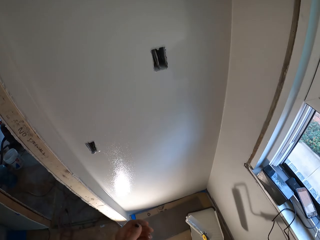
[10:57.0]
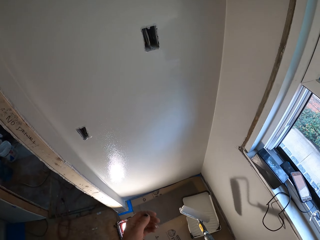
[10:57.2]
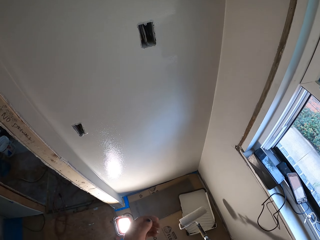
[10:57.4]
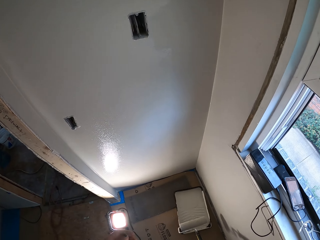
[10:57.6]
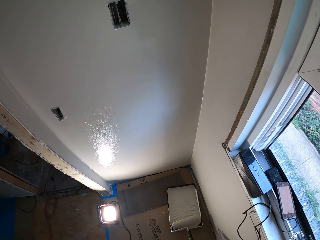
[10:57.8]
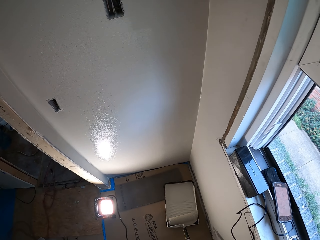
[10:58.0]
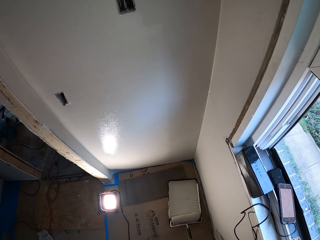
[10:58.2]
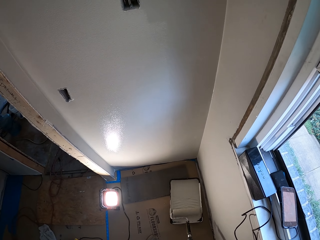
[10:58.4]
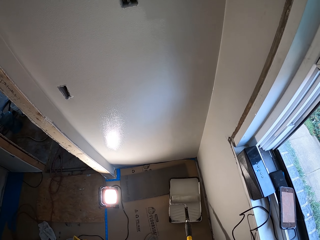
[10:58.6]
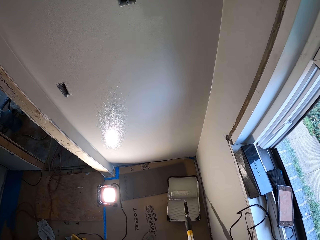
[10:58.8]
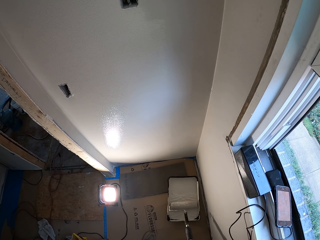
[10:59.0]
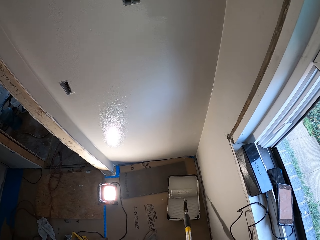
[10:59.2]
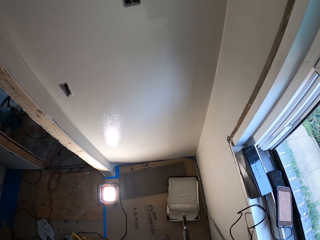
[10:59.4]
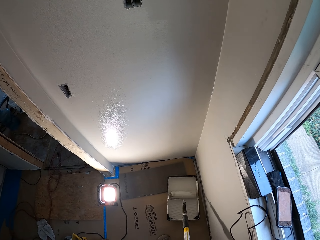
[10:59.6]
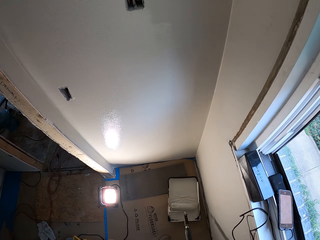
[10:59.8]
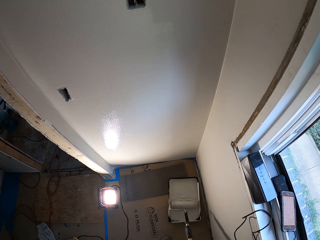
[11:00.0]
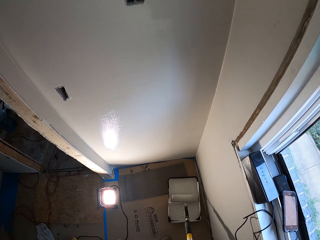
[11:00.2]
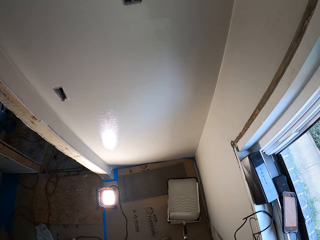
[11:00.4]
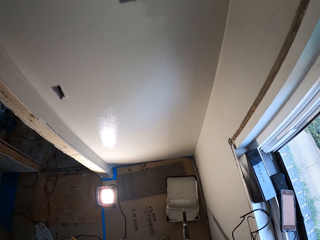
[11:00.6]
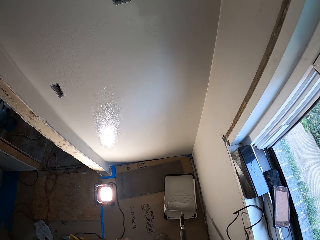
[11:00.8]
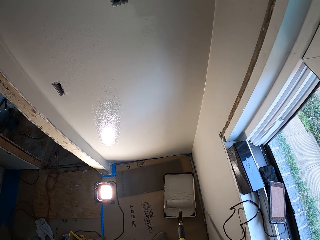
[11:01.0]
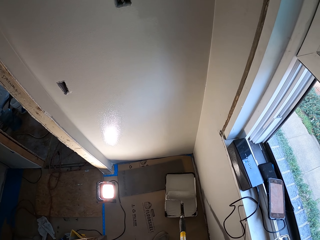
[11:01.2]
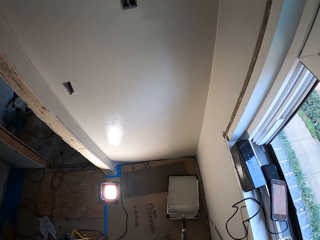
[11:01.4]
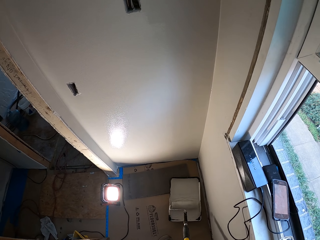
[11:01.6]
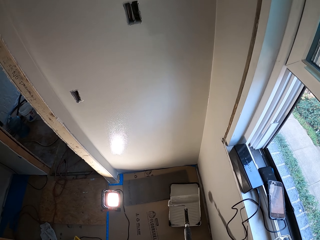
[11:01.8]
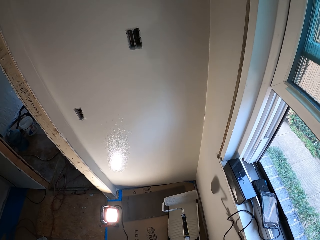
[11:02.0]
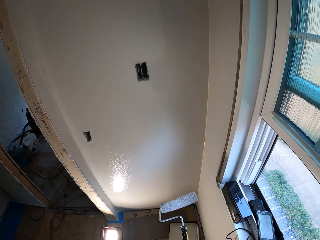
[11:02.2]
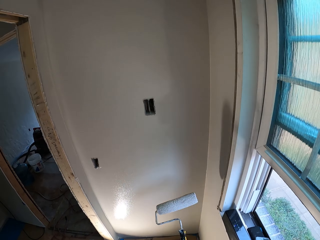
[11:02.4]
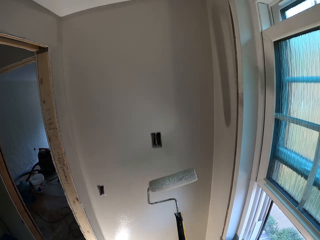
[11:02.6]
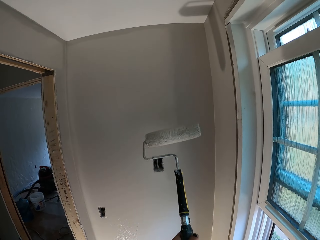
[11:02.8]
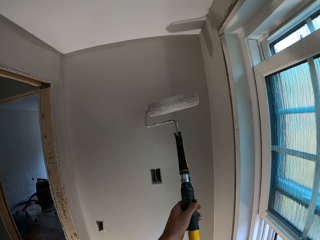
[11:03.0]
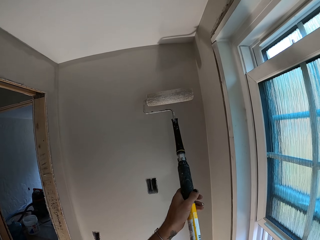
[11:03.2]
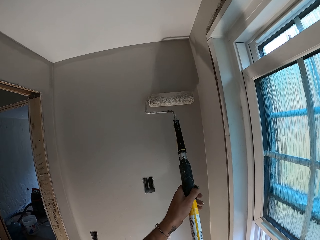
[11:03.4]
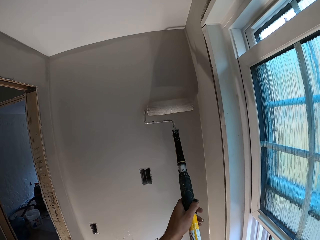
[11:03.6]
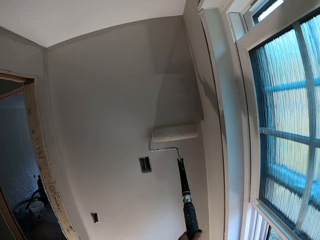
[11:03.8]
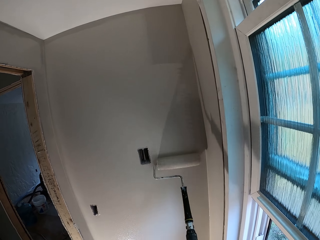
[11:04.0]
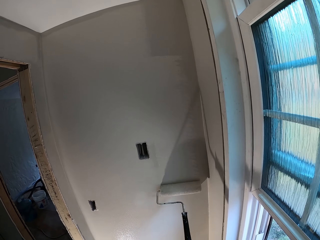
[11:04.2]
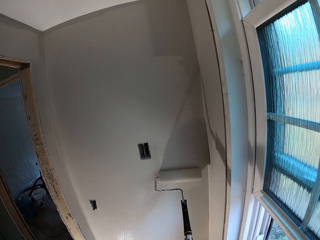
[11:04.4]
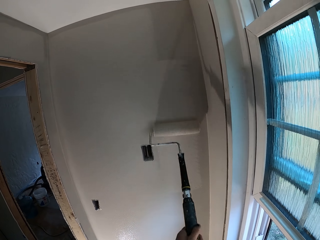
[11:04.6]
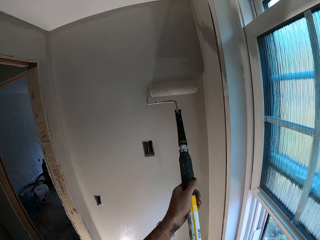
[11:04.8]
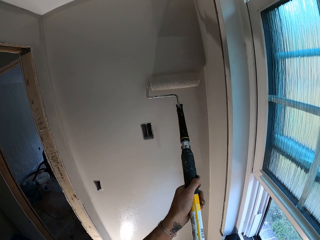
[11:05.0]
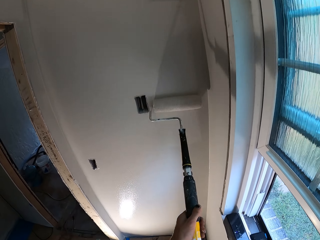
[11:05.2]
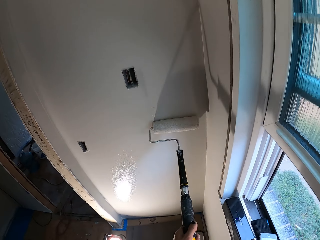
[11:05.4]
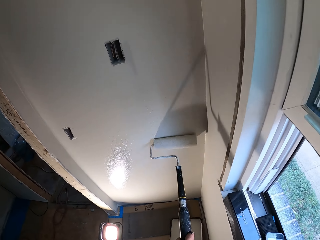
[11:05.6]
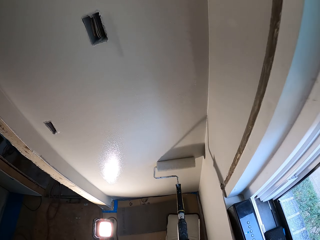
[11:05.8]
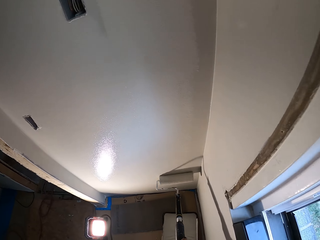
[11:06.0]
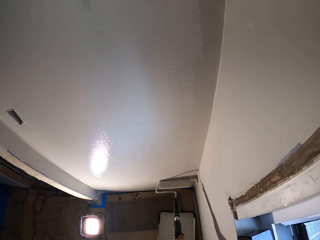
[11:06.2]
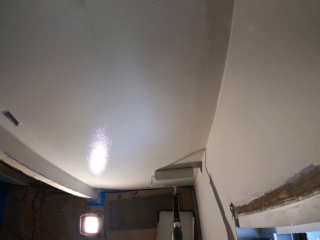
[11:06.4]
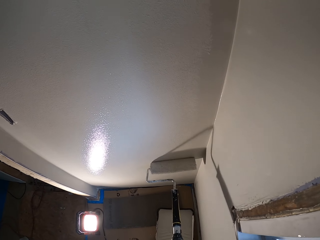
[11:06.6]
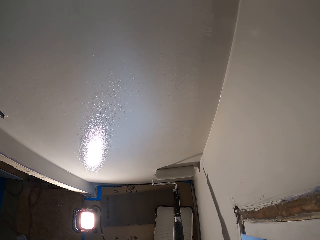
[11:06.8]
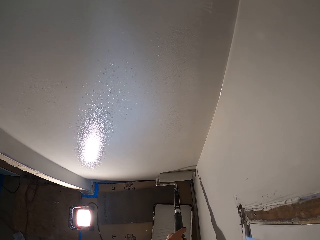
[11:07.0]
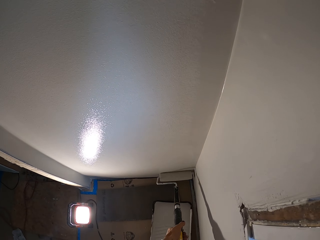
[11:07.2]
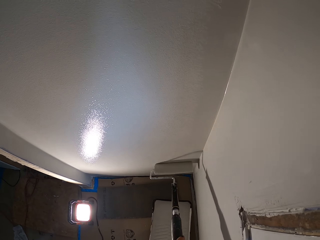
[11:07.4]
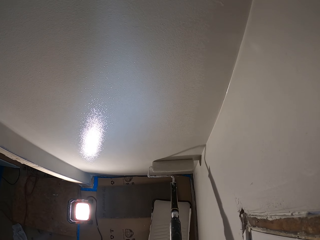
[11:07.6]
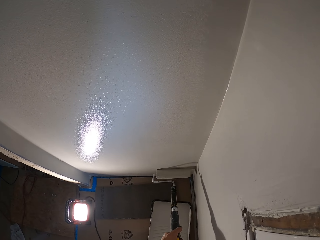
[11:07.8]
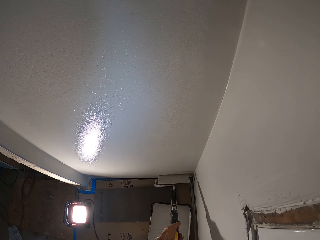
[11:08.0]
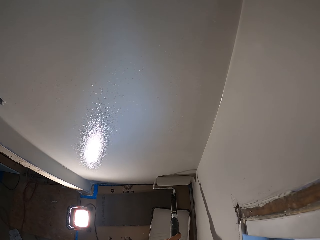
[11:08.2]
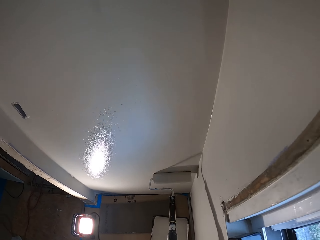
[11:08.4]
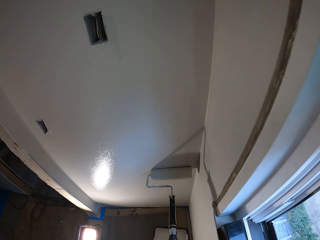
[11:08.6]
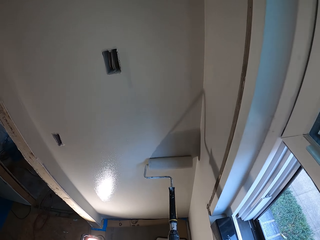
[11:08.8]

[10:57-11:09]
The camera wearer applies the paints on the roller brush. They paint the wall with the roller brush.

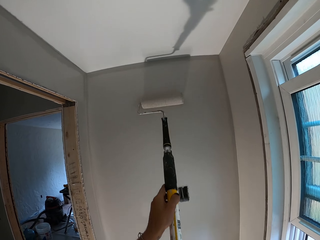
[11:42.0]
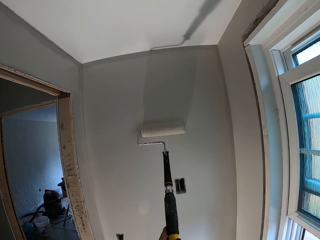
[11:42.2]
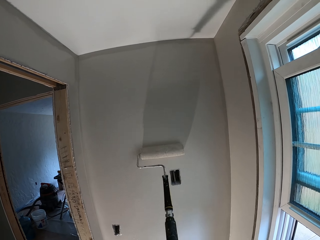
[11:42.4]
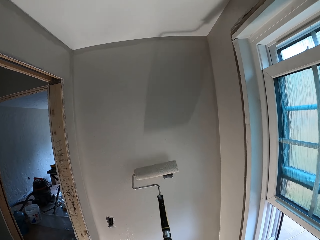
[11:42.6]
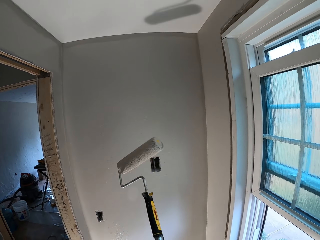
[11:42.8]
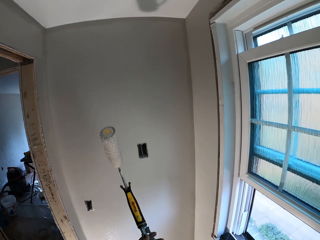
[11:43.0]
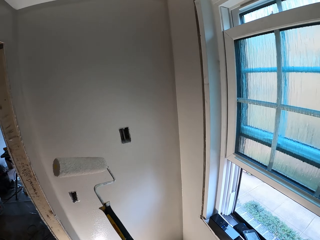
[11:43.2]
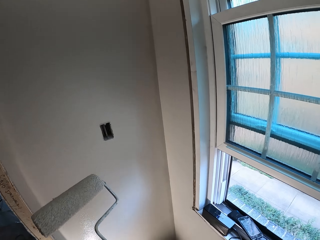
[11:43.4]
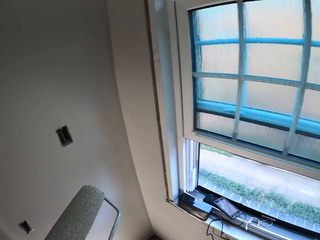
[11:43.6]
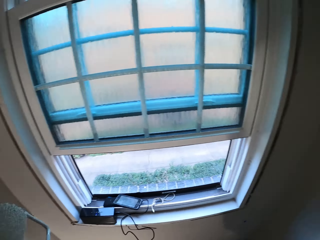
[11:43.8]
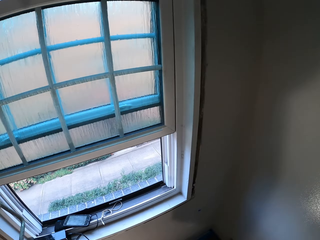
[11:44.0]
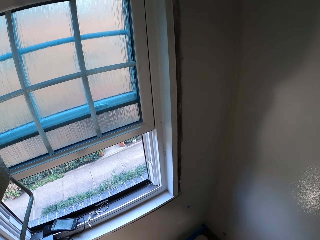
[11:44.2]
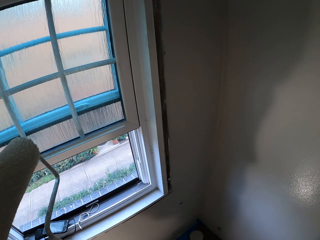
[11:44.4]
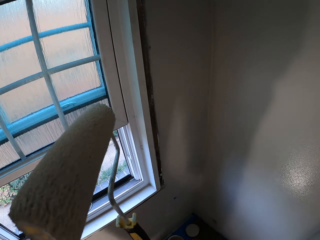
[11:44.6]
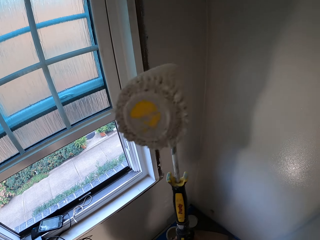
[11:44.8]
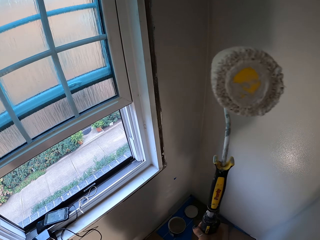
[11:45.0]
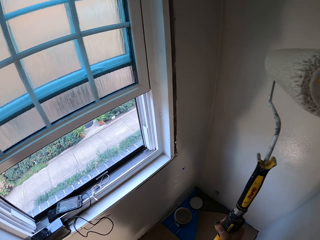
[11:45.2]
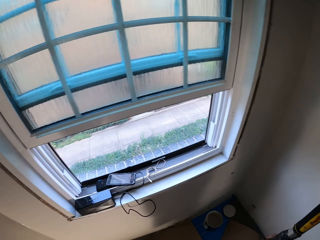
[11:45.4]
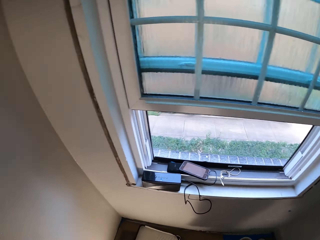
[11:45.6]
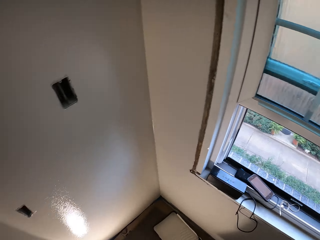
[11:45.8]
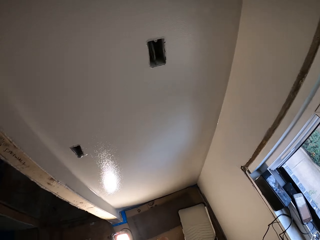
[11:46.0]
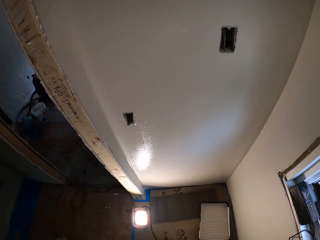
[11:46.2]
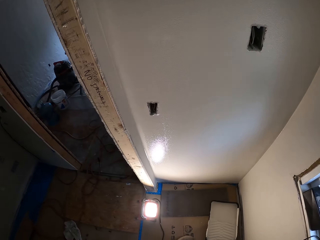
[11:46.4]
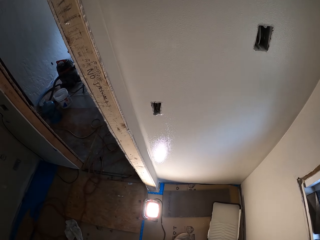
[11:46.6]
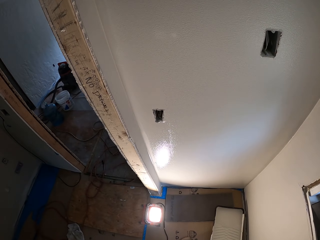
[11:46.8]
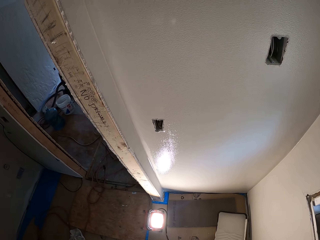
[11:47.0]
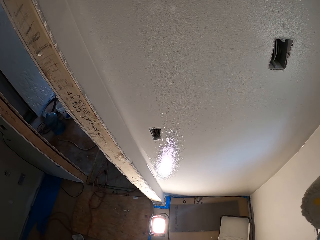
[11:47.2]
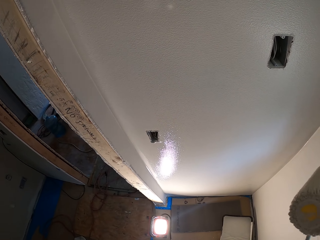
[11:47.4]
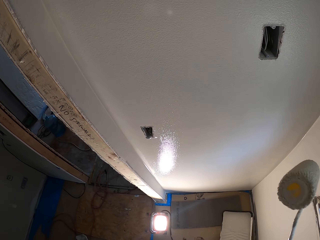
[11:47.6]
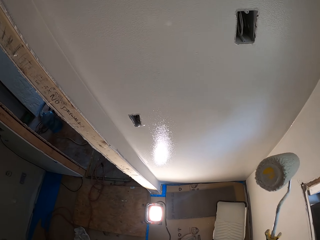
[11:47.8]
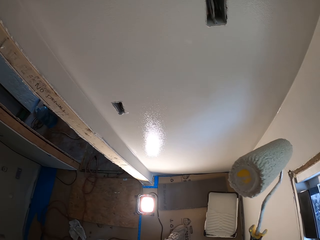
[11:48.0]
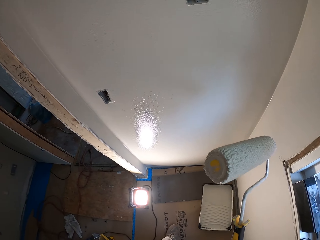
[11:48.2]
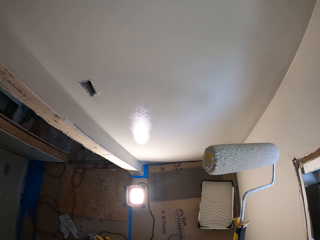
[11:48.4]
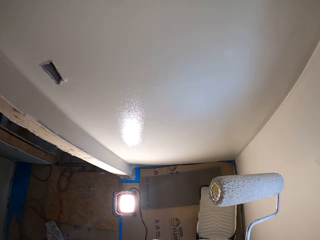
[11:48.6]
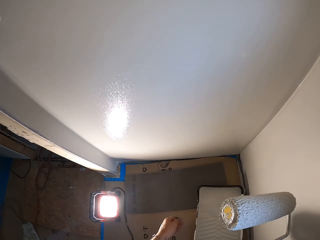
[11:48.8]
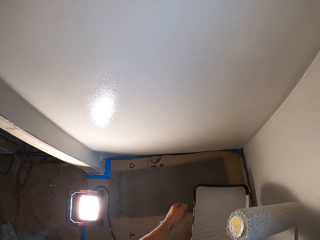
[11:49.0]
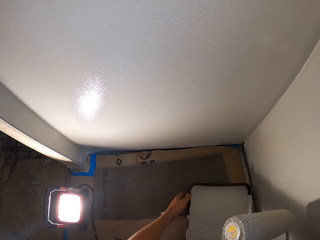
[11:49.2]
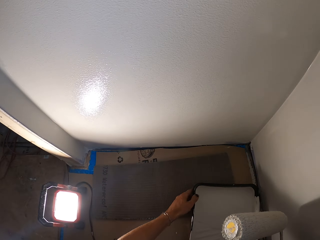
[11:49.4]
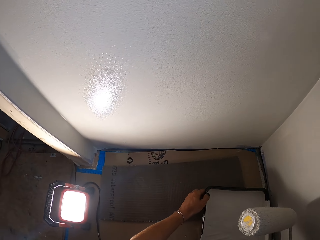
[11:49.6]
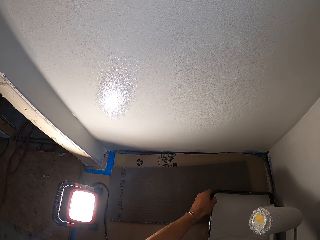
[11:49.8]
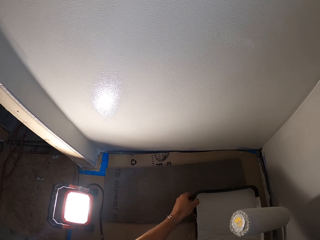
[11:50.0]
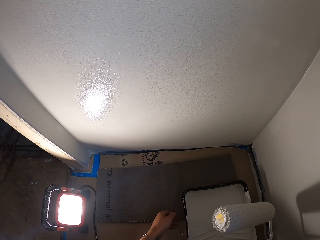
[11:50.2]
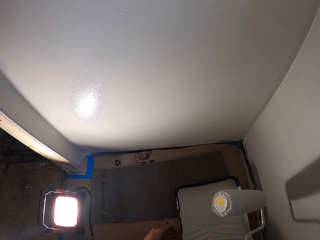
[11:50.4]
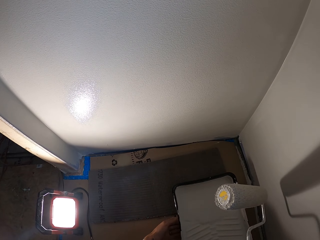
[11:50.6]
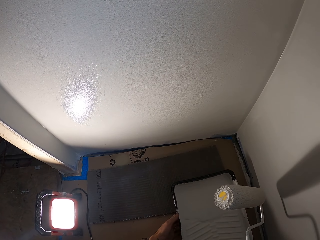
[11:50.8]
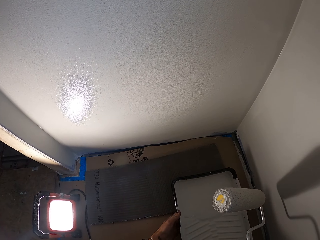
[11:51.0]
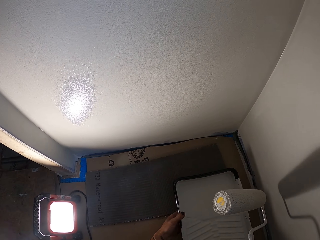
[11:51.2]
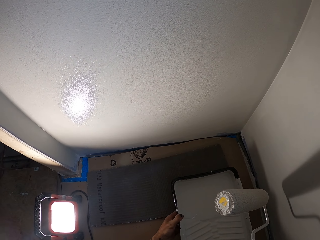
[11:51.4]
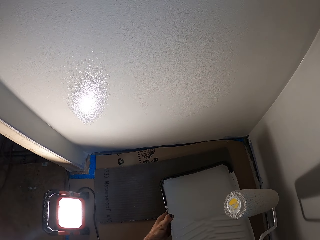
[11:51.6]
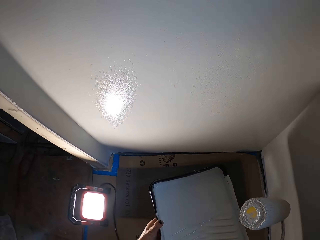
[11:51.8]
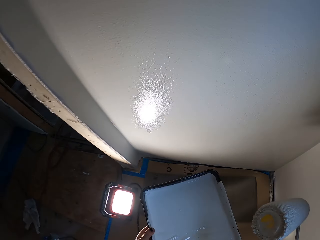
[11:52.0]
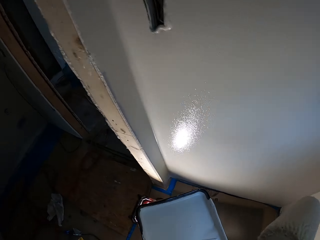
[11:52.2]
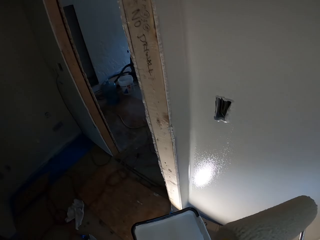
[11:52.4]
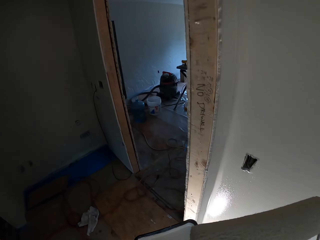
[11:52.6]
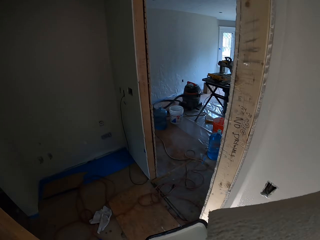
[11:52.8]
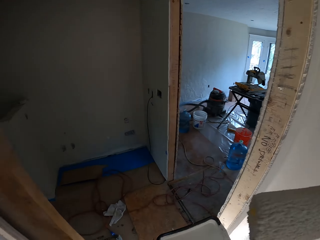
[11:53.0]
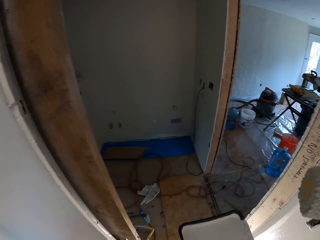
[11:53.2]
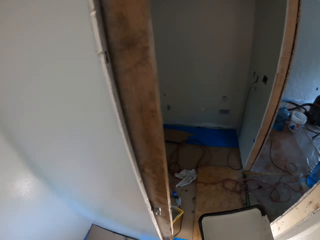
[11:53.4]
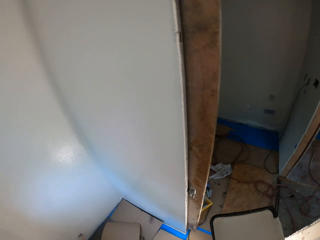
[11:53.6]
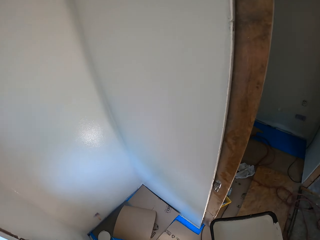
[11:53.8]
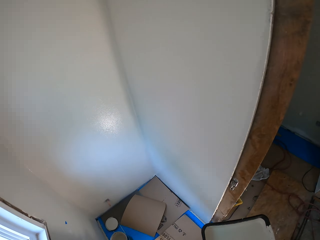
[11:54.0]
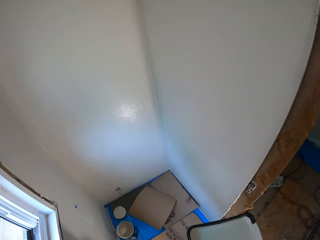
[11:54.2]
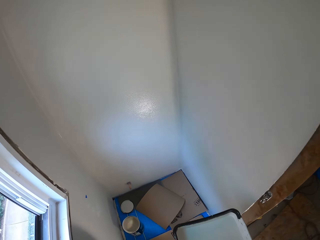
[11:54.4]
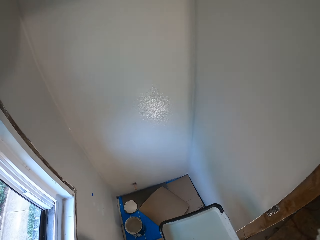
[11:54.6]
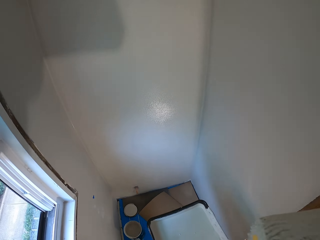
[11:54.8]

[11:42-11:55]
The camera wearer looks through the window. They look around. They pull the paint can and pick up the paint can.
